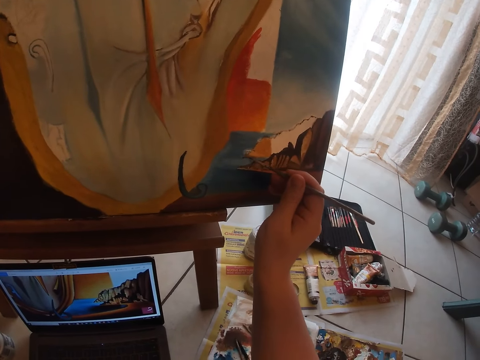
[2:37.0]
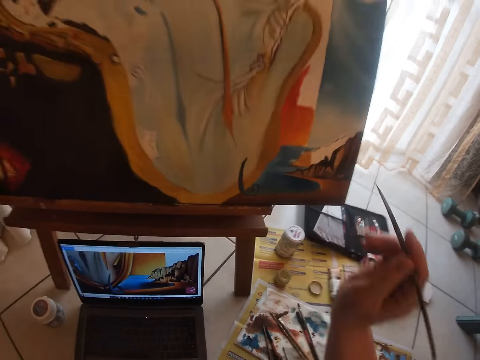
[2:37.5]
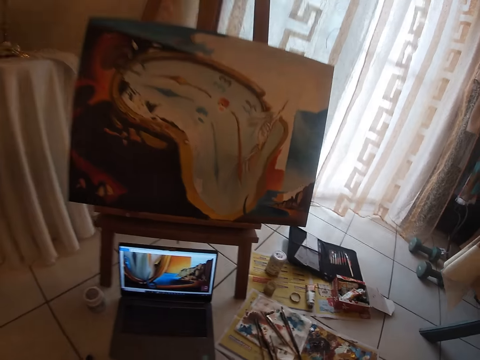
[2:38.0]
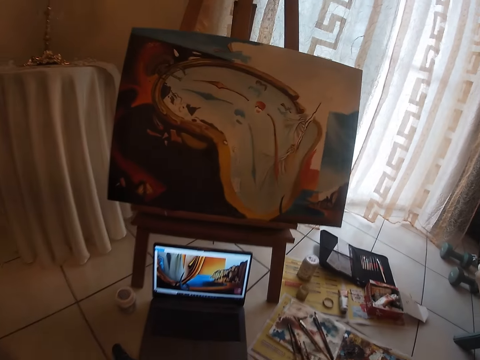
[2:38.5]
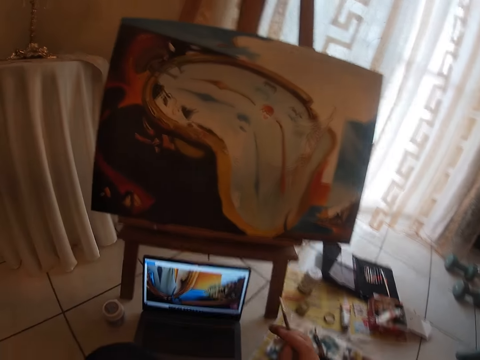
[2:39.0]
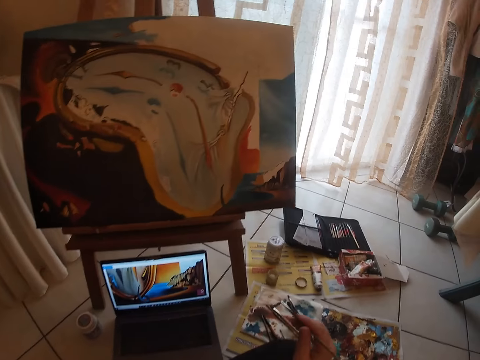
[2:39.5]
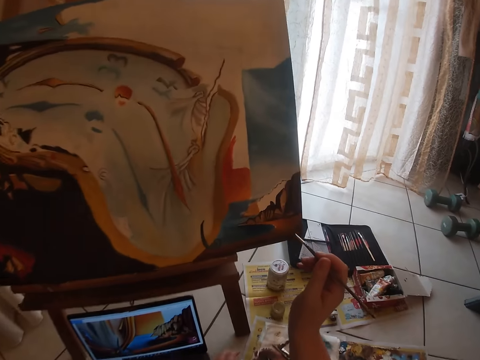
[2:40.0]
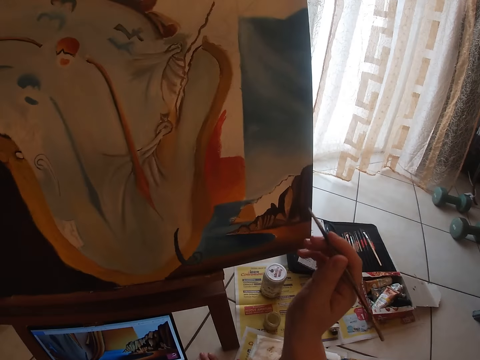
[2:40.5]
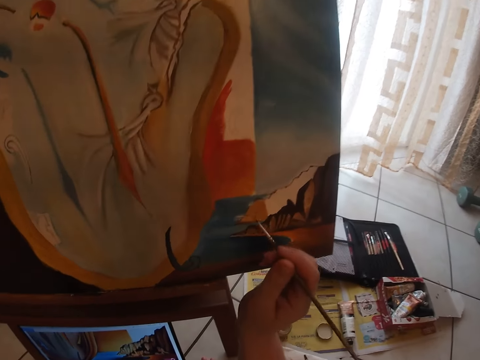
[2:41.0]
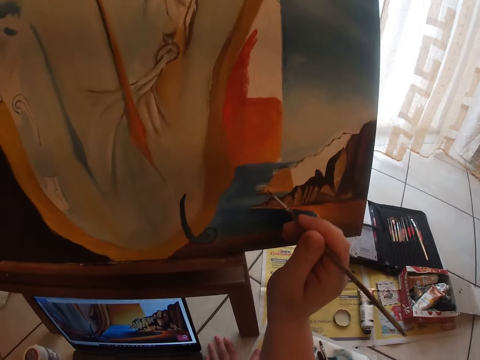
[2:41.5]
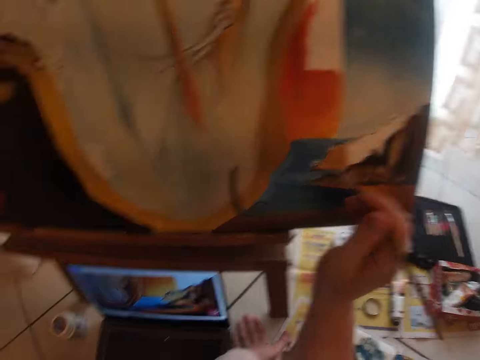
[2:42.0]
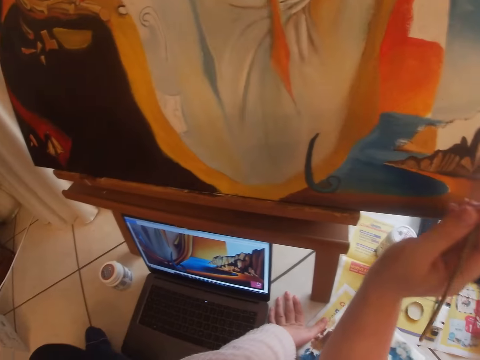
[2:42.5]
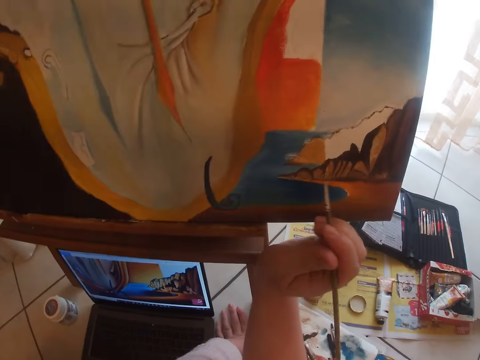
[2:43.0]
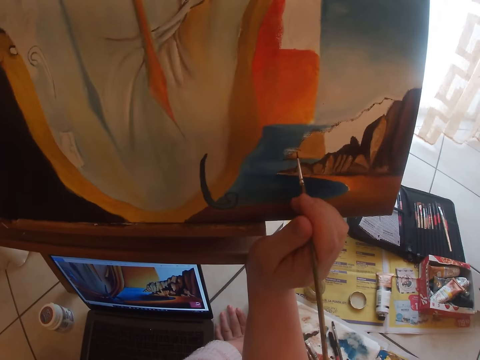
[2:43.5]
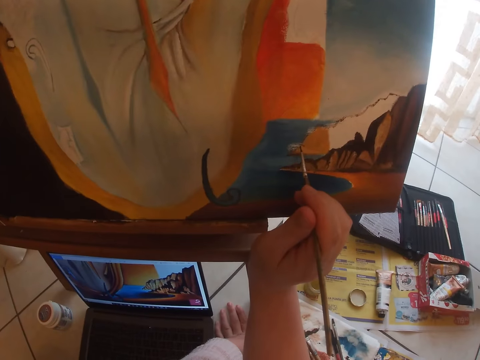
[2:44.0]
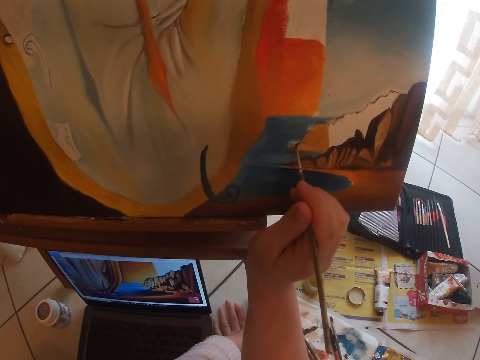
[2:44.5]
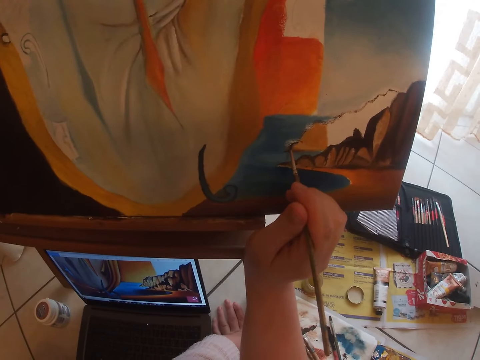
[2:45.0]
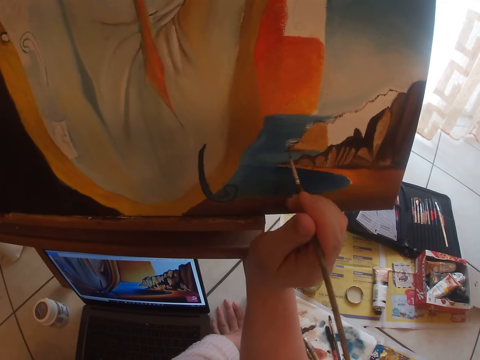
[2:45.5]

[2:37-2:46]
The camera wearer pauses painting the paint board. They touch the floor. They resume painting the paint board.

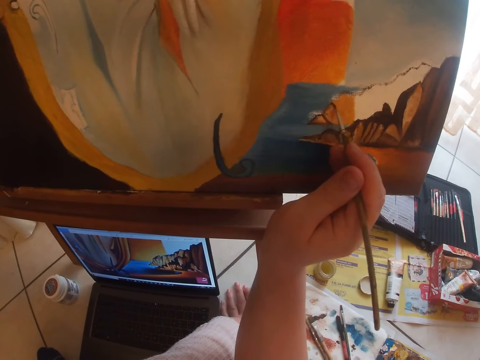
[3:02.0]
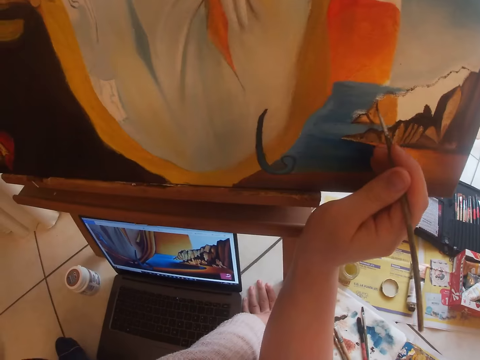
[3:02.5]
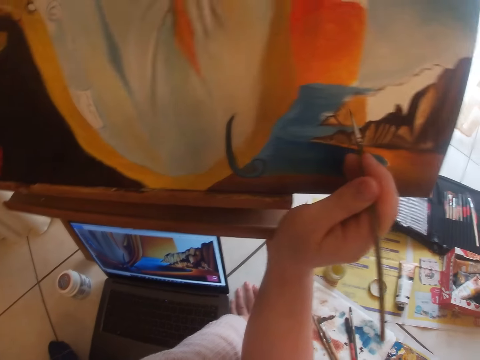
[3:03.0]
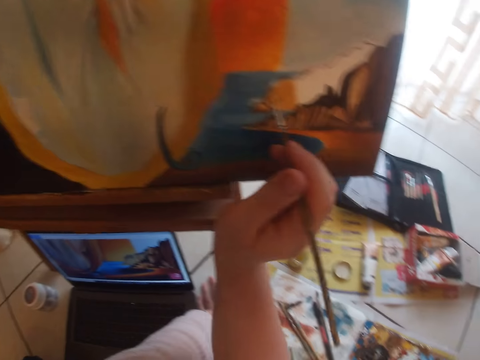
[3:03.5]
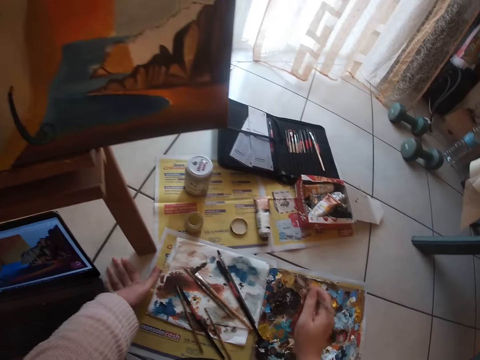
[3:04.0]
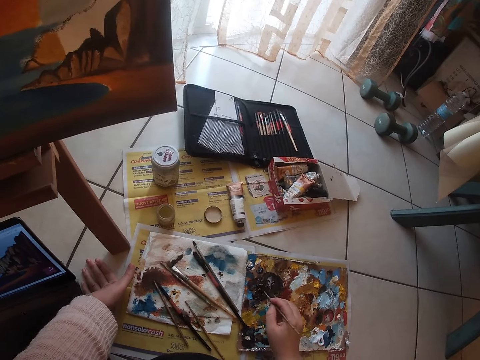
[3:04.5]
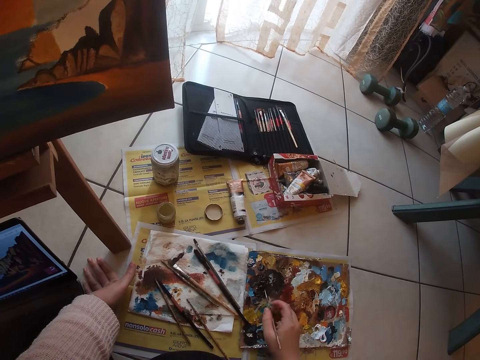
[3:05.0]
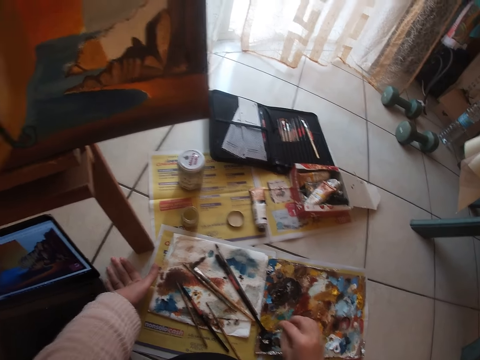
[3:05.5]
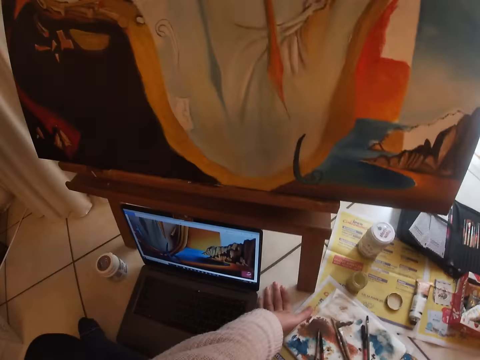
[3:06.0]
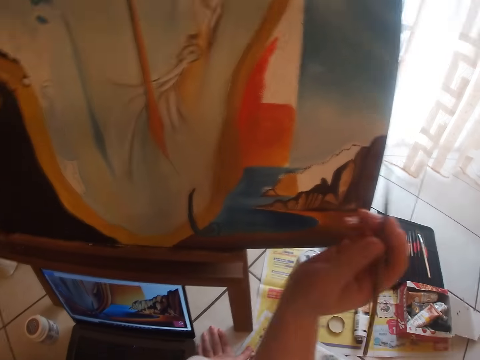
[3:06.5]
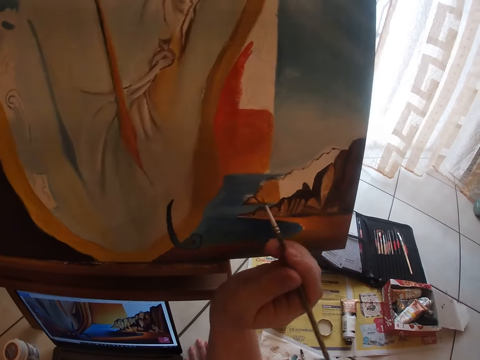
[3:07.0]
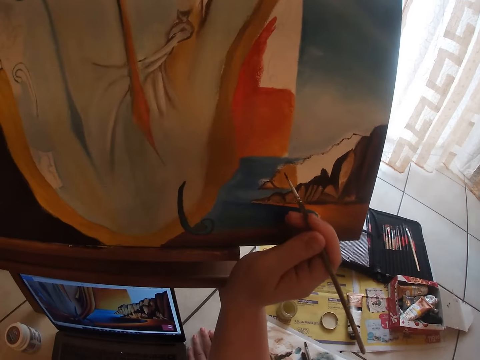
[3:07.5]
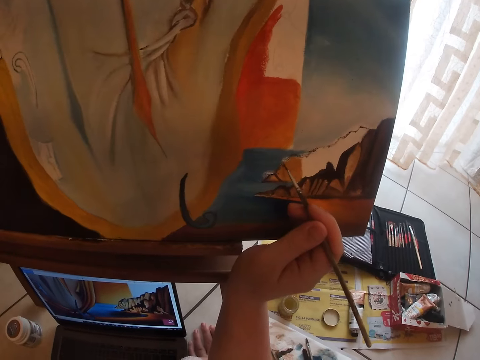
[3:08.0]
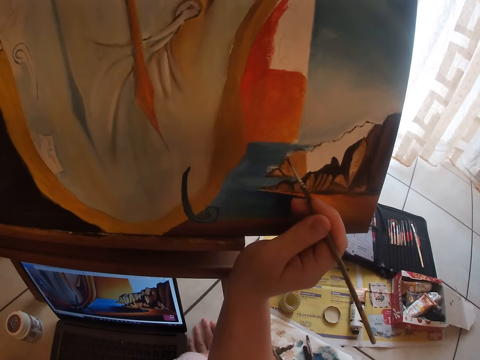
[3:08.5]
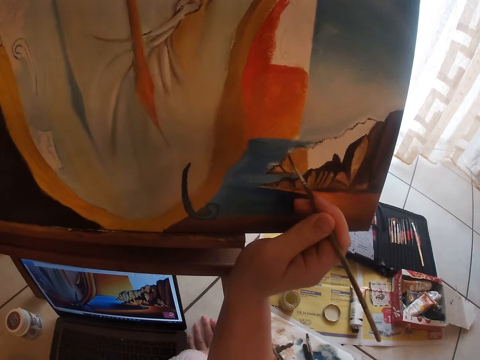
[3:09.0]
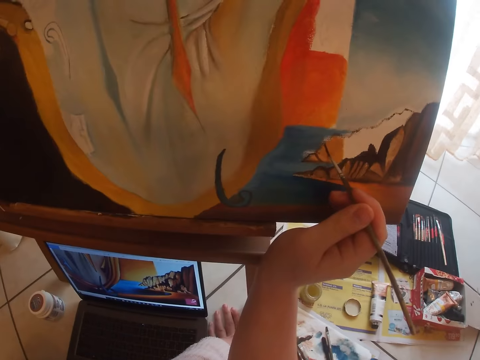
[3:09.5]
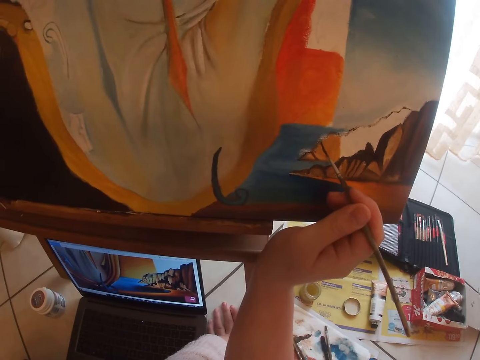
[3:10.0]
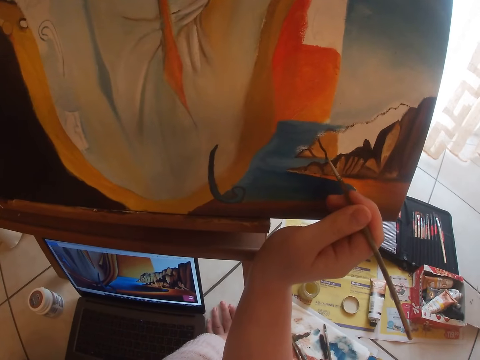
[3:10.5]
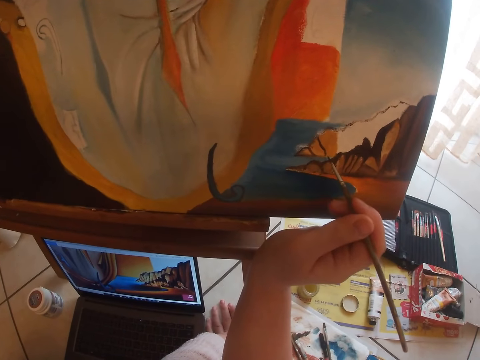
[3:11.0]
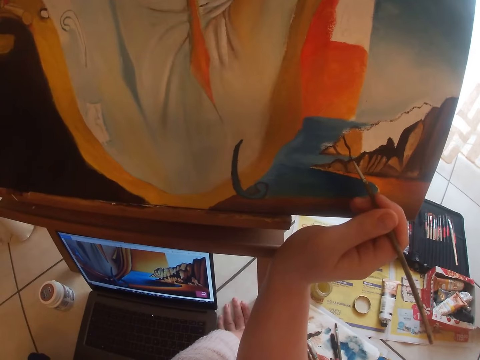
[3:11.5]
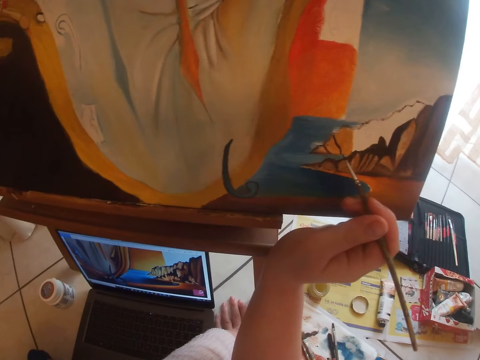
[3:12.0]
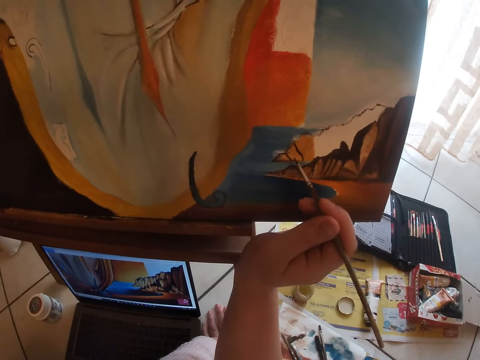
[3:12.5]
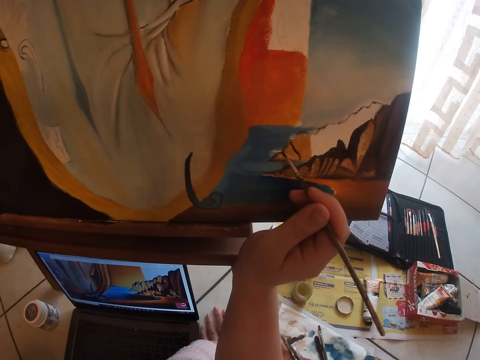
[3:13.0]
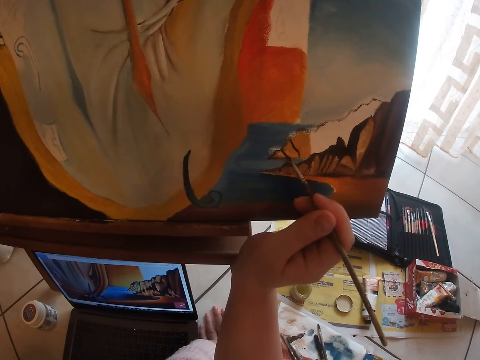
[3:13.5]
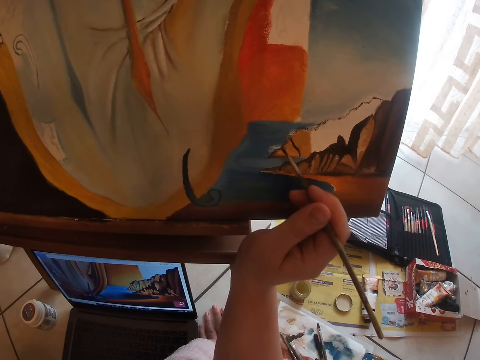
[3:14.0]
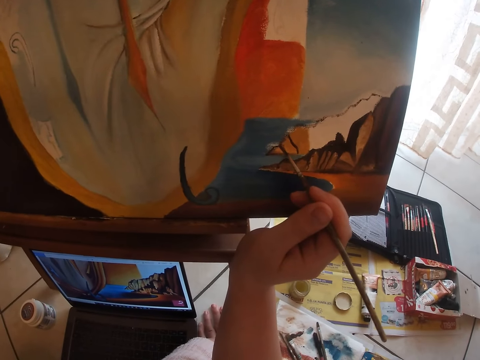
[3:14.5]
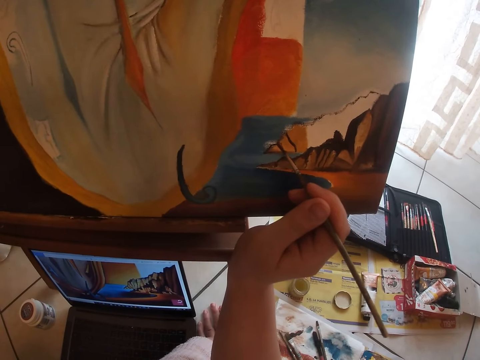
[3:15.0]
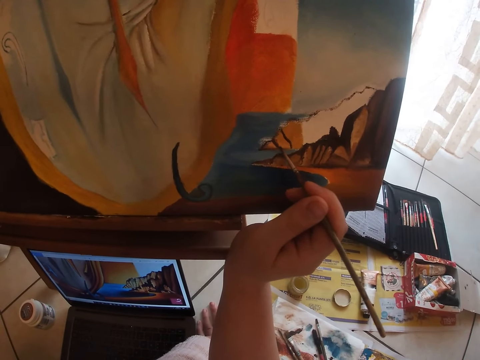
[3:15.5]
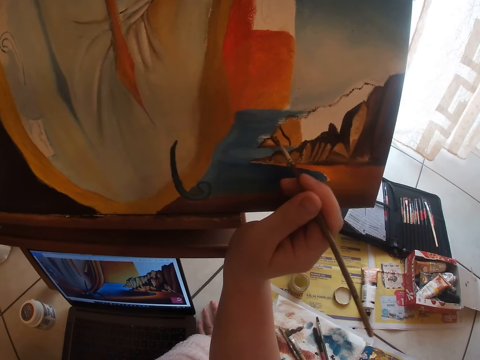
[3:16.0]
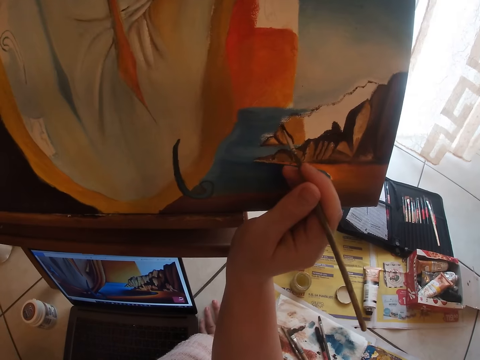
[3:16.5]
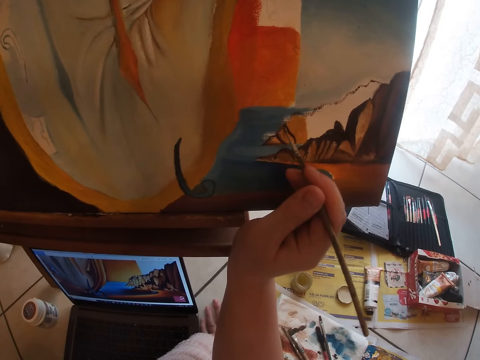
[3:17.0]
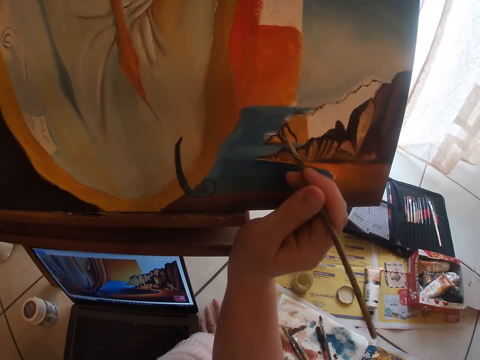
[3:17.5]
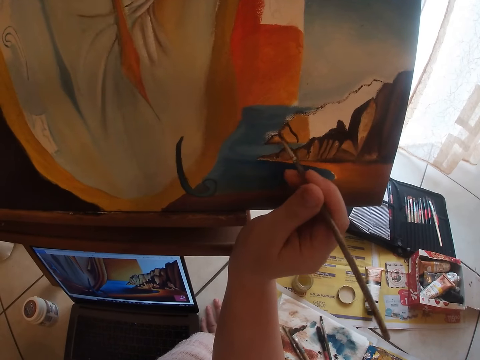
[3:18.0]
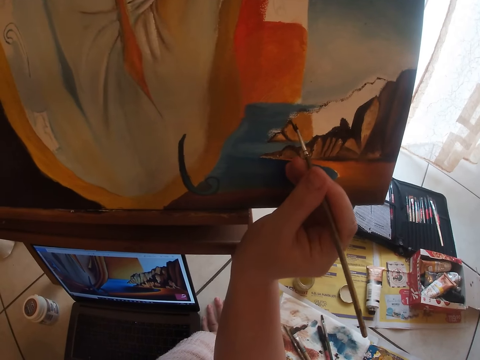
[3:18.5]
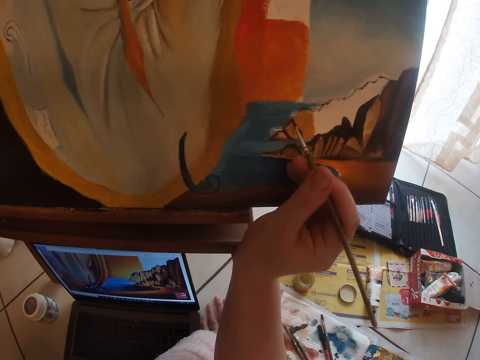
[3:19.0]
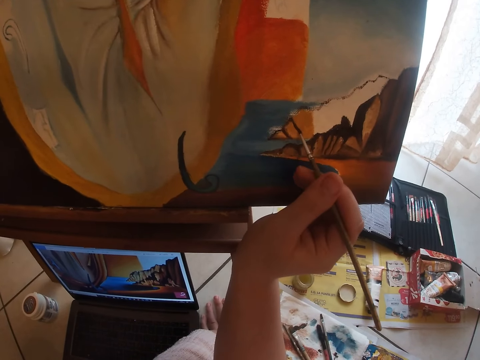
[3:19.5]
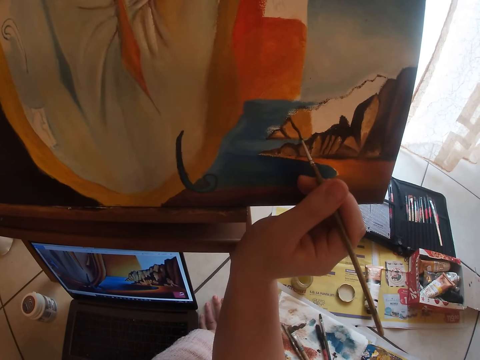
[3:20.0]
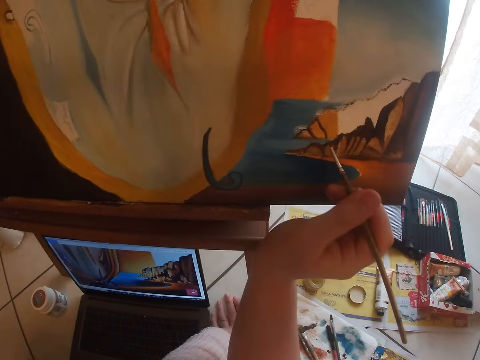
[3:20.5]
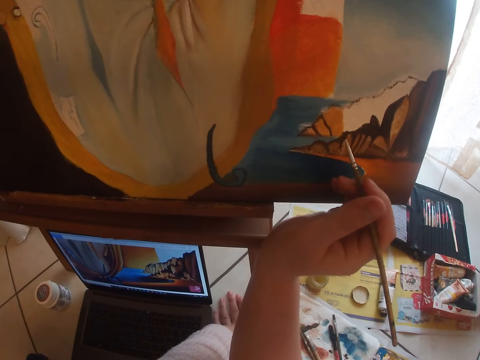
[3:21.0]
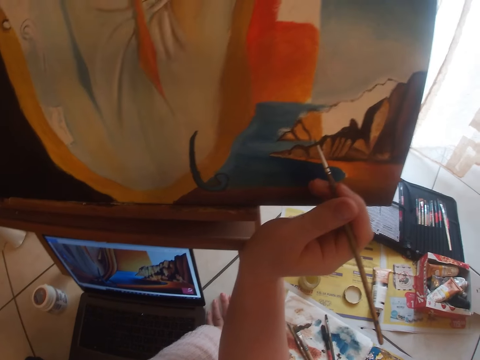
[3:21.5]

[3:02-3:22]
The camera wearer pauses painting the paint board. They dab the paint brush on the paint palette. They resume painting the paint board.
